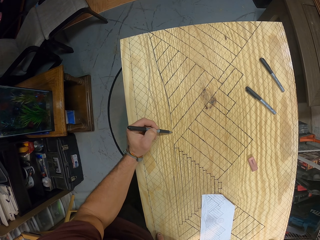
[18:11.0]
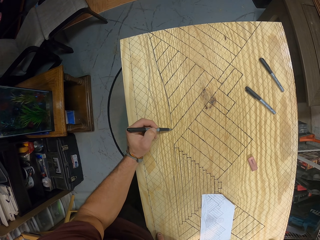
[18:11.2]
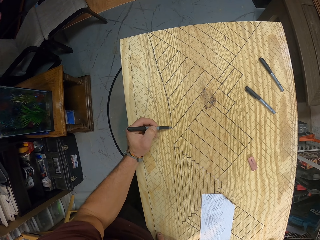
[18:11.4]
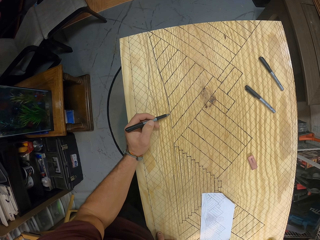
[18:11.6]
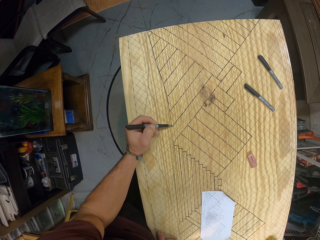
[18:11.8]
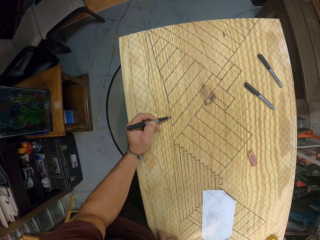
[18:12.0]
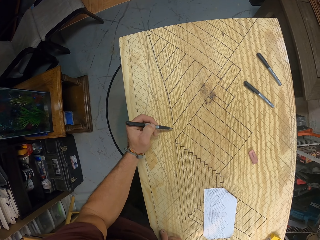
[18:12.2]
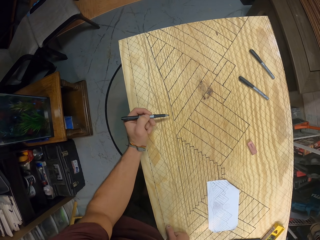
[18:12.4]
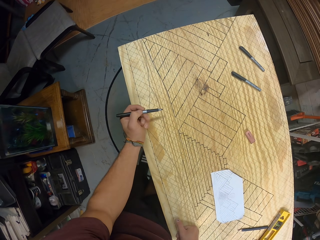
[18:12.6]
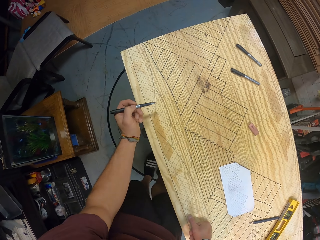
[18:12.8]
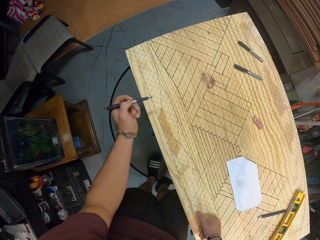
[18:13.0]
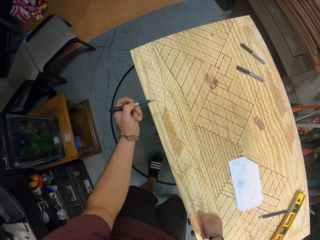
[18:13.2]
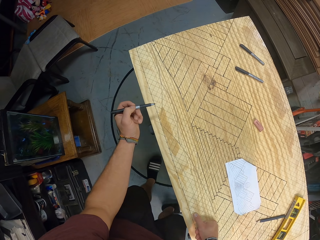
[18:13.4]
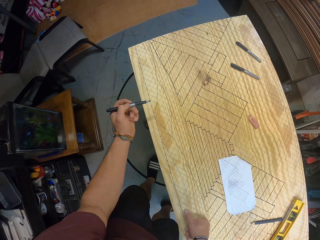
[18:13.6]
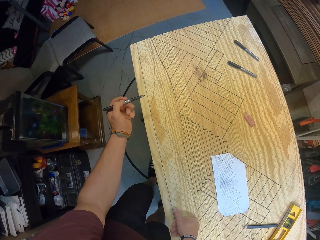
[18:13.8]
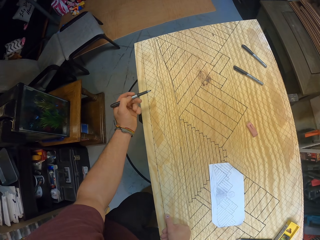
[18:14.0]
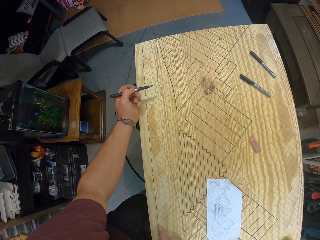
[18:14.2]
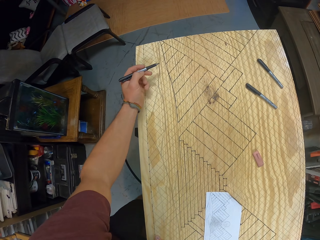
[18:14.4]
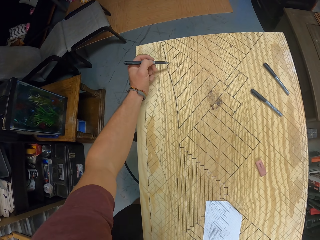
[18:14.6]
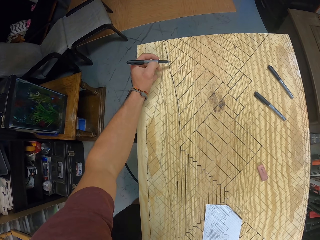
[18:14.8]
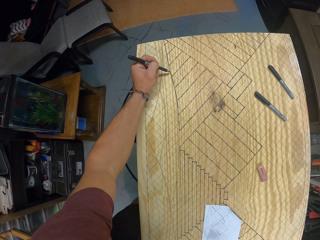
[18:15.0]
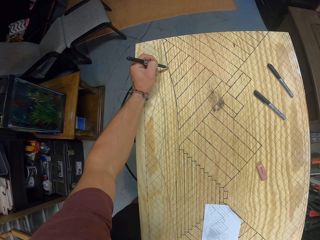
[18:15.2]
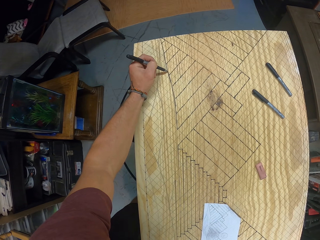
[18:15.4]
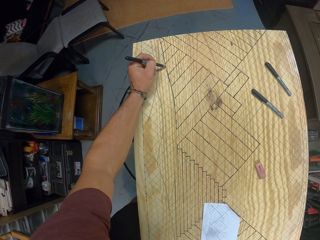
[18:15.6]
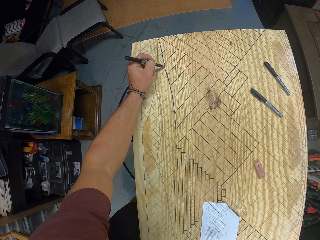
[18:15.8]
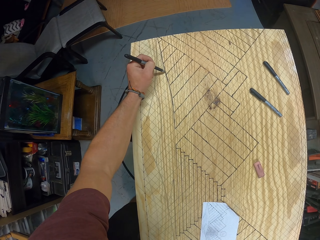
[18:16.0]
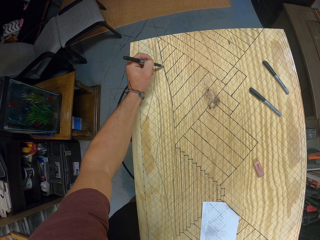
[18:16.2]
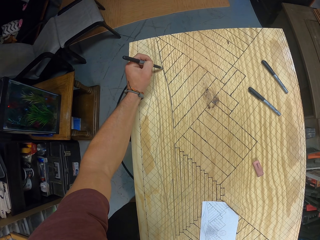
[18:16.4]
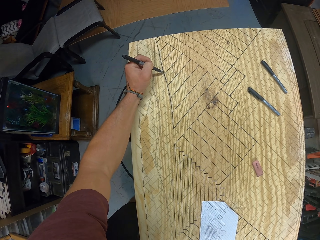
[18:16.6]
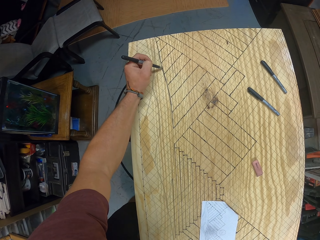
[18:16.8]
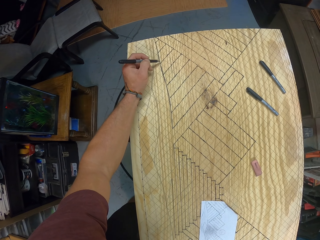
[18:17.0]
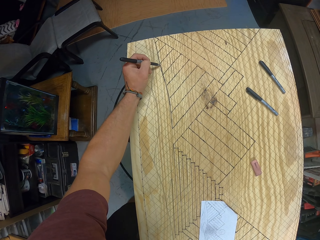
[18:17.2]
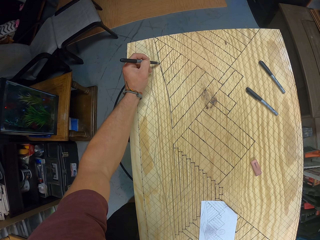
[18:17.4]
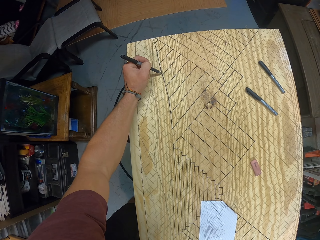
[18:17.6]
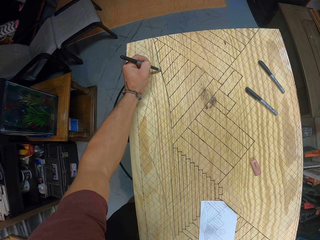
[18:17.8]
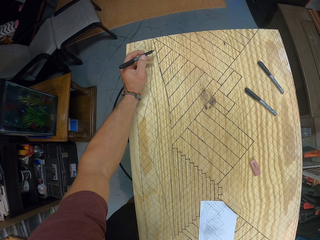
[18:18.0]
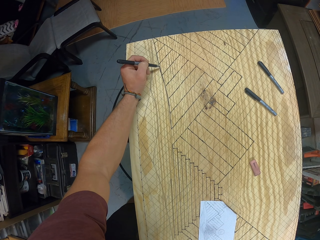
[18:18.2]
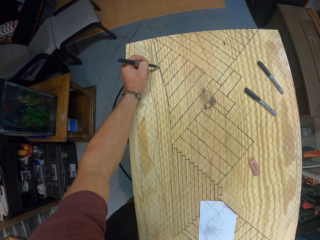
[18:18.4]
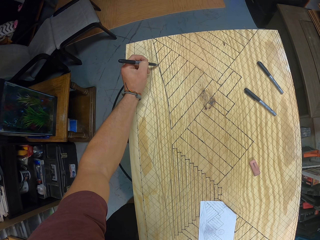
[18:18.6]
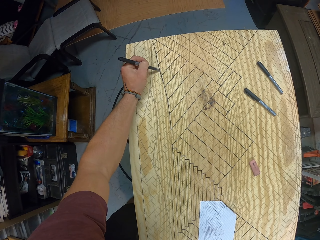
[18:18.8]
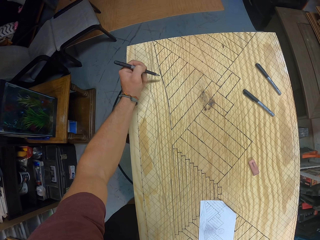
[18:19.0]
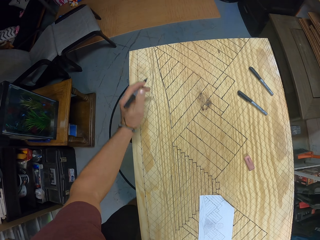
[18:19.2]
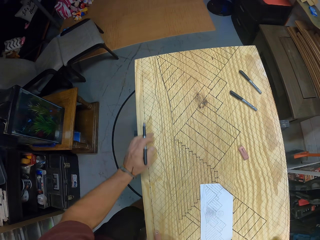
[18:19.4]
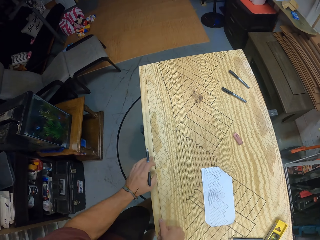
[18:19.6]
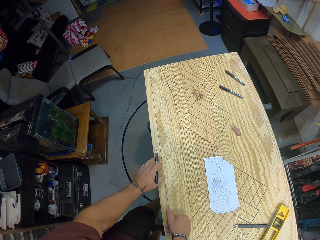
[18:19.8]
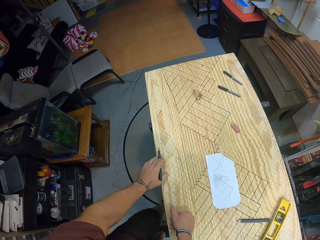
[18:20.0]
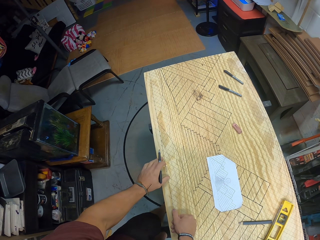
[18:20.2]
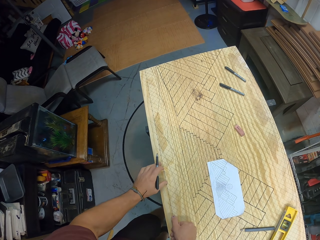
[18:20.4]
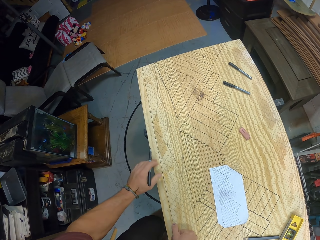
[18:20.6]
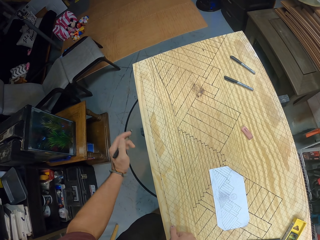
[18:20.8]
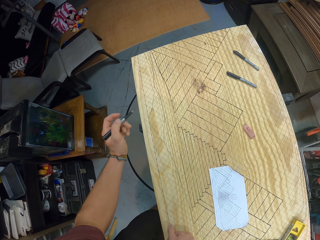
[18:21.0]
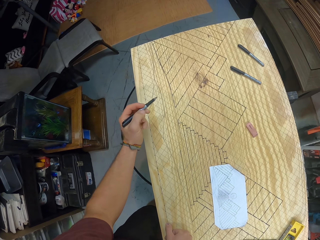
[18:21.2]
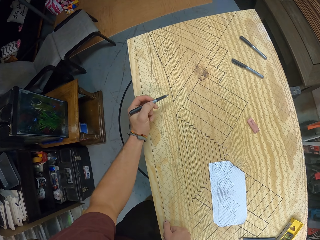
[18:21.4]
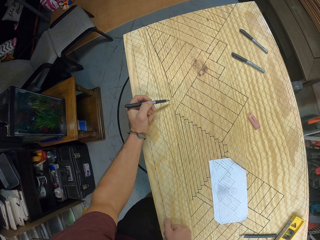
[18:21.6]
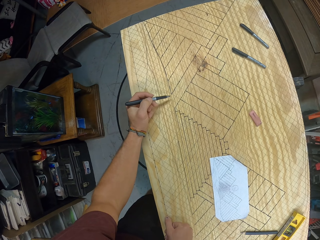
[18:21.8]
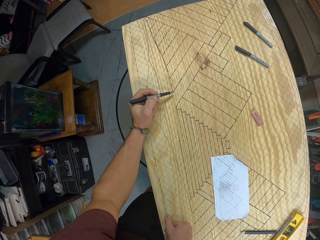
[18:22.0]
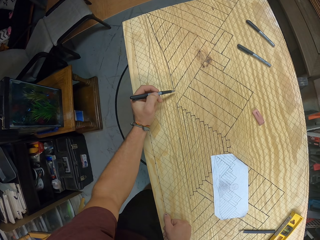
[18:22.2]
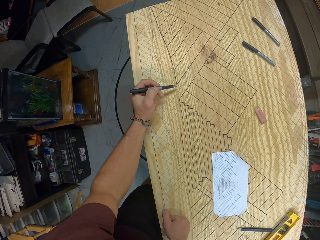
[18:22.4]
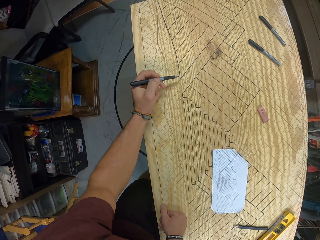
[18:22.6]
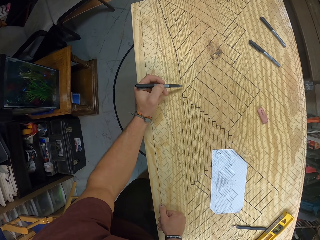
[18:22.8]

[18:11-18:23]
The camera wearer draws on the board. They pause to draw. They continue to draw.

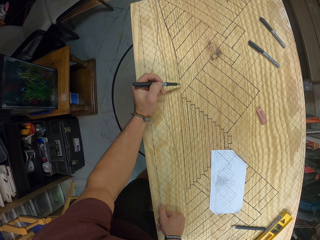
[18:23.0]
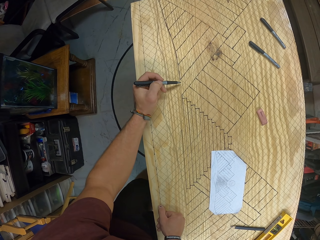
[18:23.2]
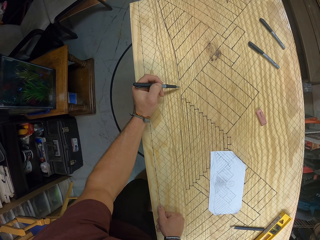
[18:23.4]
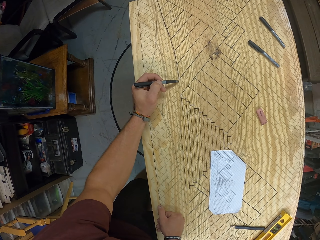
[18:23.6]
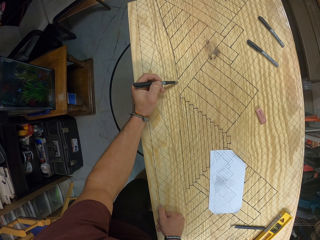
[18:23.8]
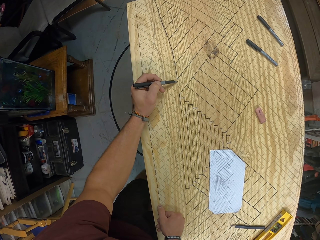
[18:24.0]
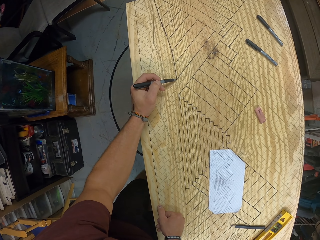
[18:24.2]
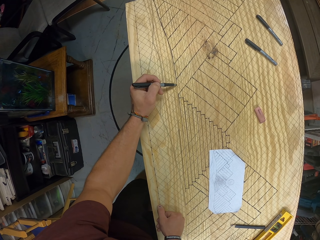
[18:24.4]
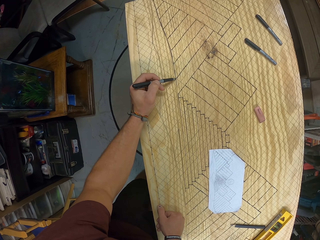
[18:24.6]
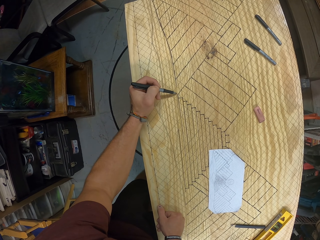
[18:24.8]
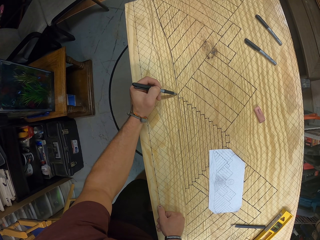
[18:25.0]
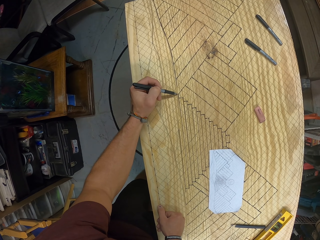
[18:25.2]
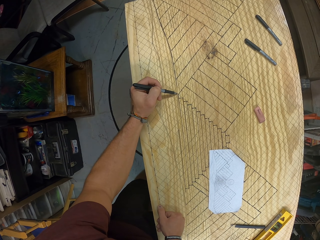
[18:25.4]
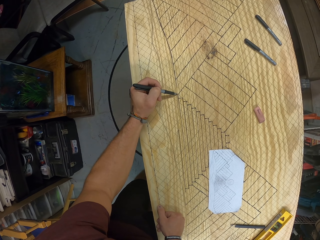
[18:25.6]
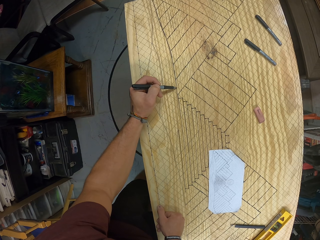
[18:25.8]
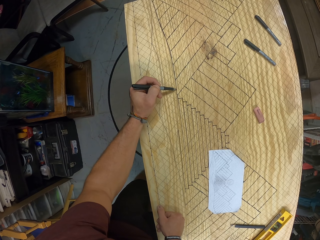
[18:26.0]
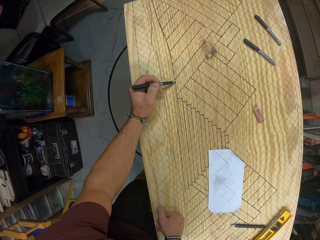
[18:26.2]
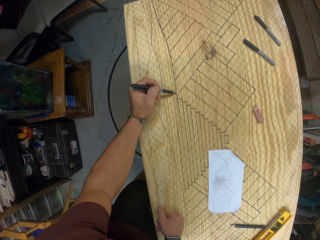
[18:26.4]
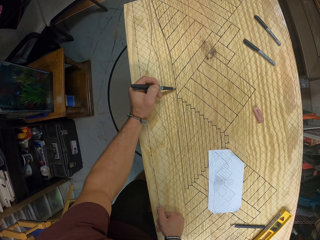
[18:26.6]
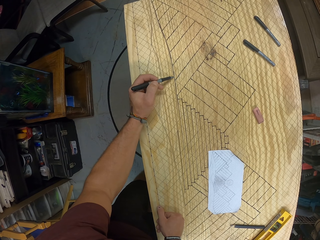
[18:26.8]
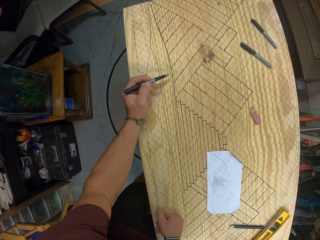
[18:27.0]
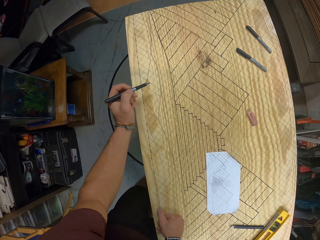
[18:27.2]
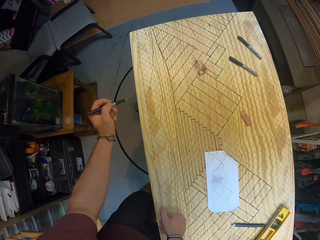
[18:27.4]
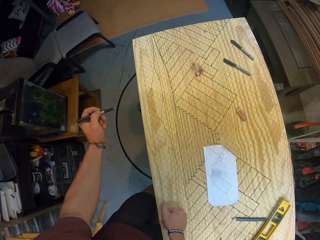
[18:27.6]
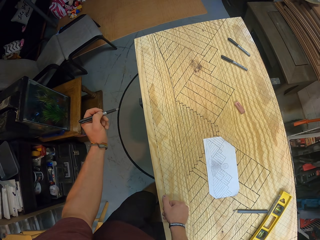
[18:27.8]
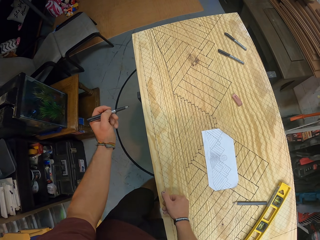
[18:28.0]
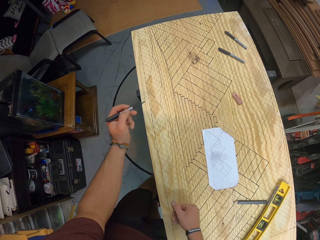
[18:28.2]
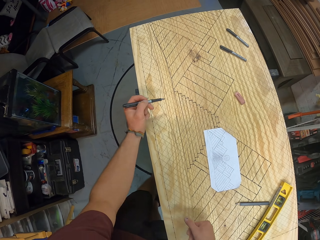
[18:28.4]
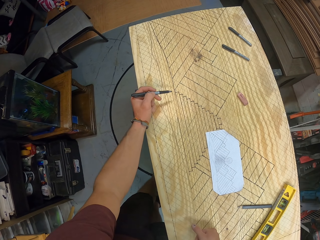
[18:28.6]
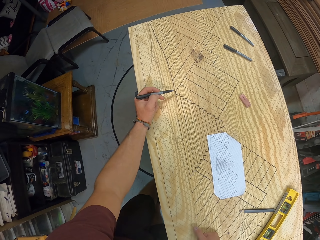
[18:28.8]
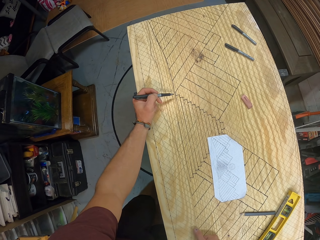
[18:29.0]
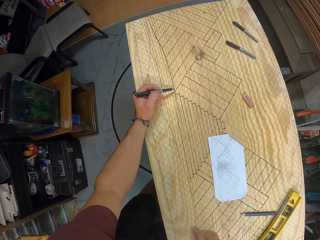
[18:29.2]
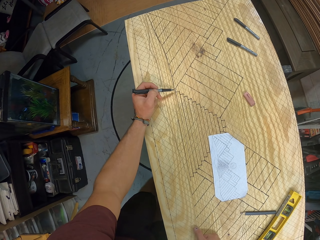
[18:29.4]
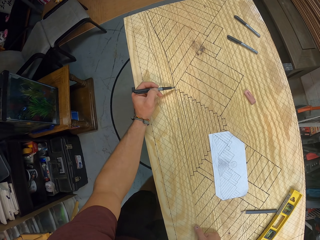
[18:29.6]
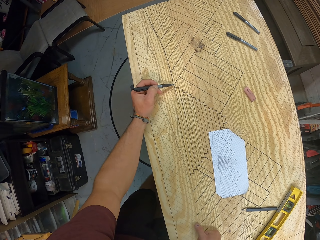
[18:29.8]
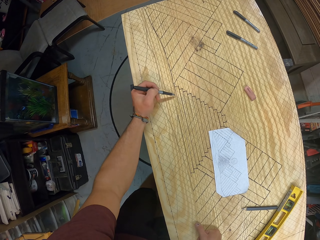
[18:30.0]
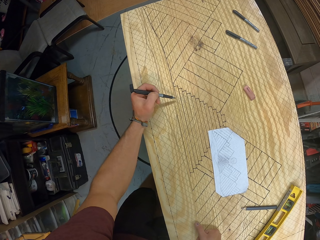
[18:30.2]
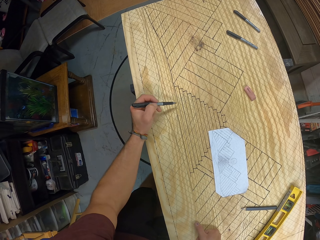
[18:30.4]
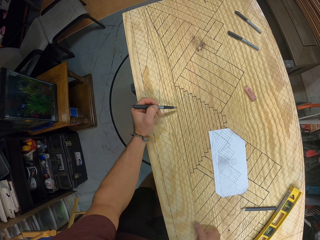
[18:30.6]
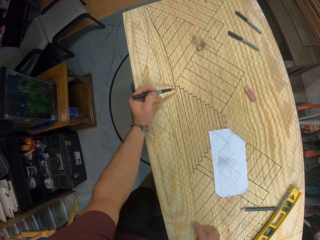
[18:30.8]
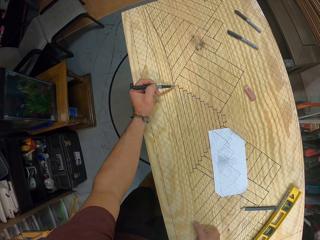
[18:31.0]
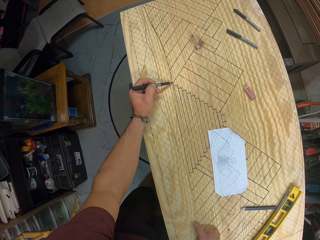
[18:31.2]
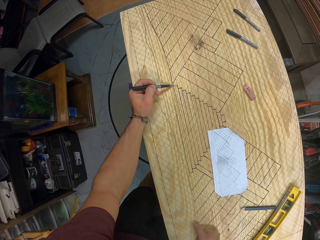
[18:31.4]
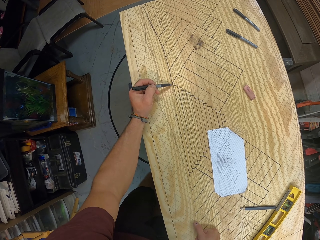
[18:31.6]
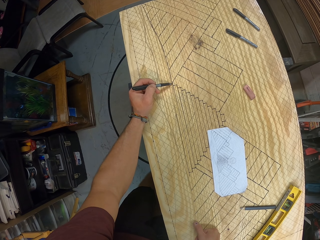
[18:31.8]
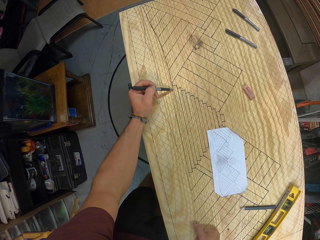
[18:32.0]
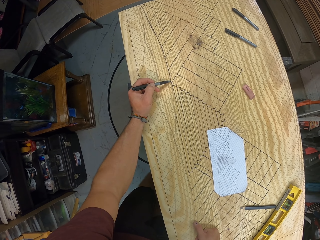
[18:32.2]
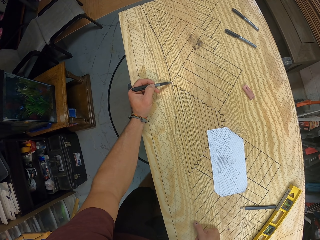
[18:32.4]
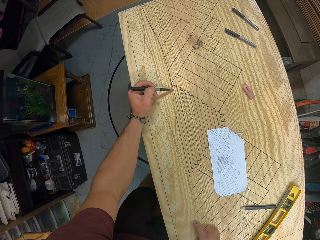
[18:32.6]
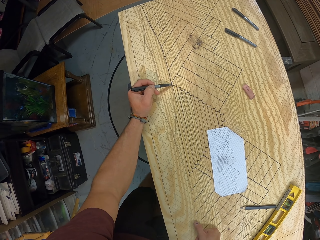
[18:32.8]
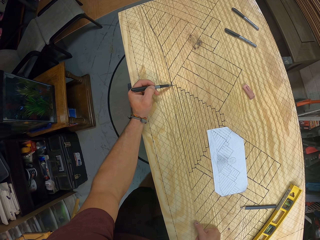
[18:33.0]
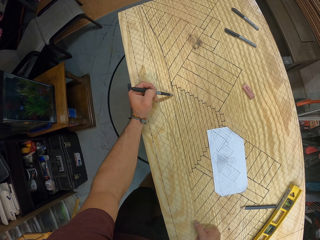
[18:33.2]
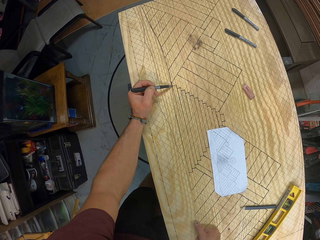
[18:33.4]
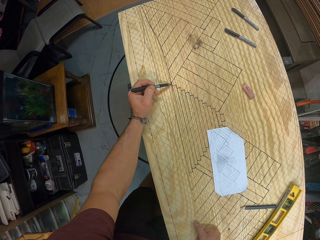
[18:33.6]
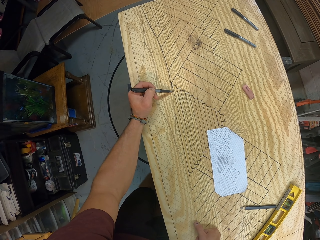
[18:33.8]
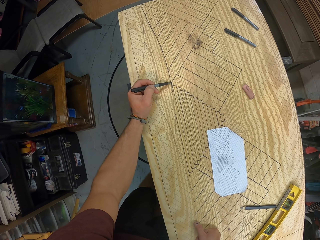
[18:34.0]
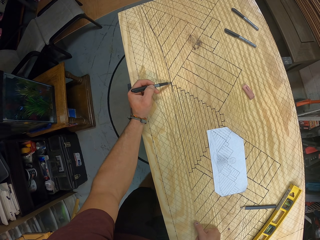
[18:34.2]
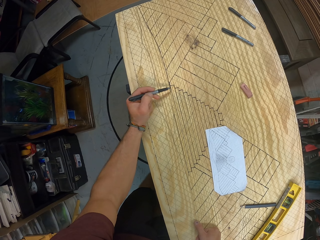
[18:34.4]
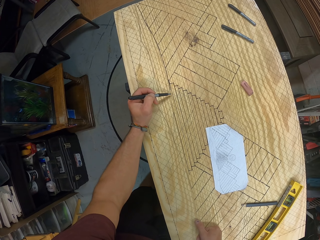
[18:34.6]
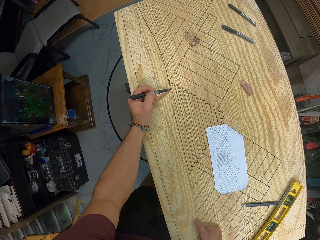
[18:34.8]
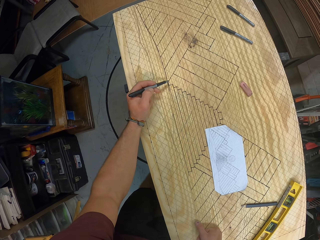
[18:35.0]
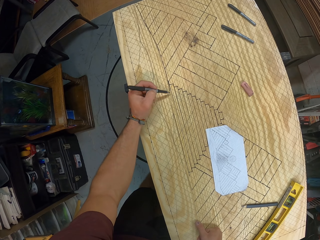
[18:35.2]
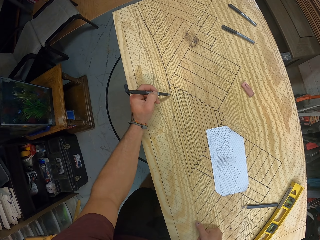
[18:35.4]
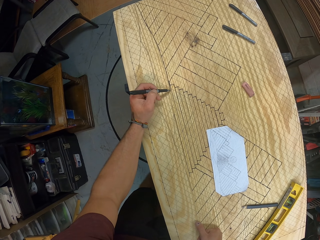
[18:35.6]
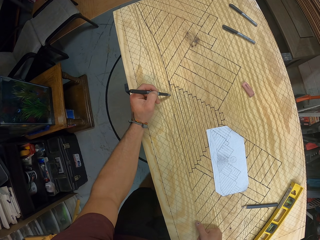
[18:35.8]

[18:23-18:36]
The camera wearer lifts the pen. They continue to draw.
